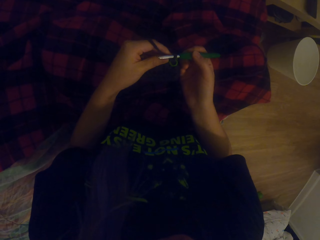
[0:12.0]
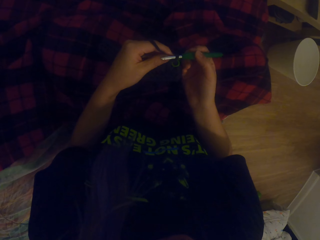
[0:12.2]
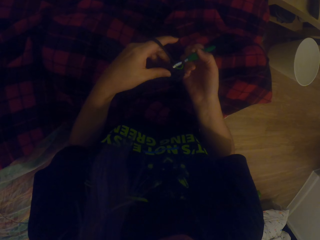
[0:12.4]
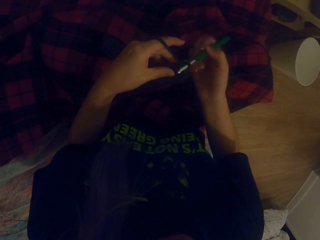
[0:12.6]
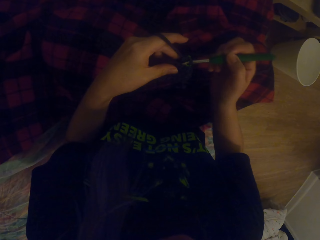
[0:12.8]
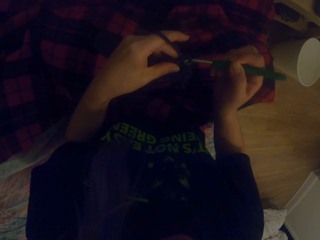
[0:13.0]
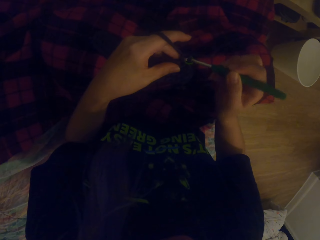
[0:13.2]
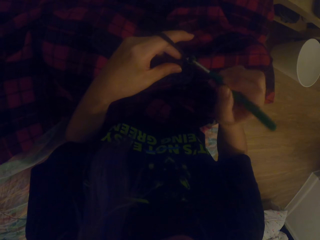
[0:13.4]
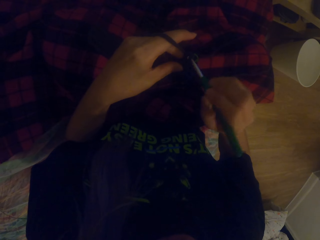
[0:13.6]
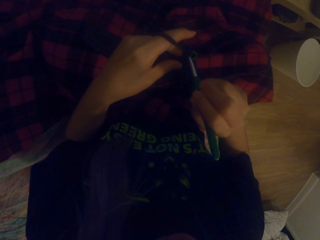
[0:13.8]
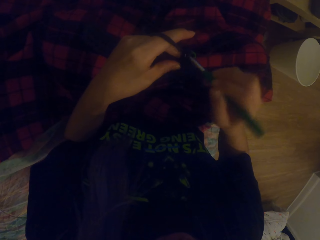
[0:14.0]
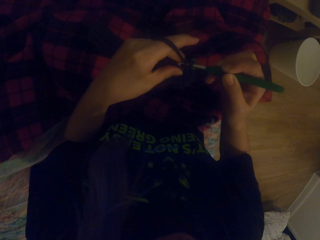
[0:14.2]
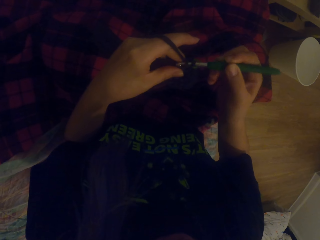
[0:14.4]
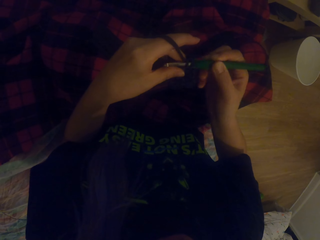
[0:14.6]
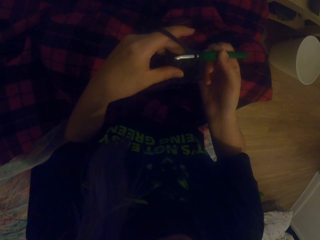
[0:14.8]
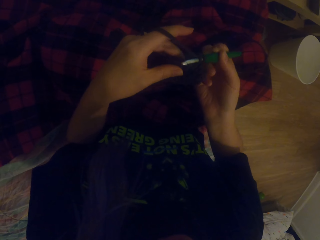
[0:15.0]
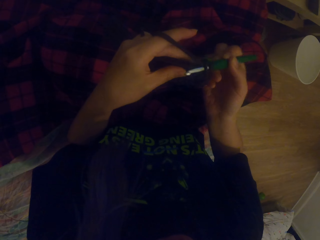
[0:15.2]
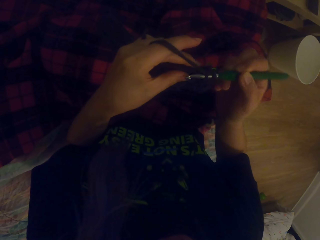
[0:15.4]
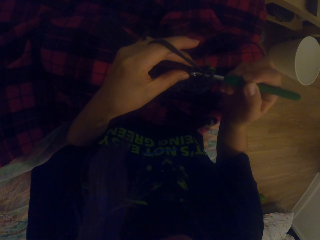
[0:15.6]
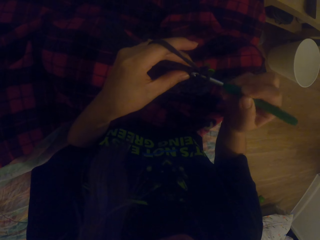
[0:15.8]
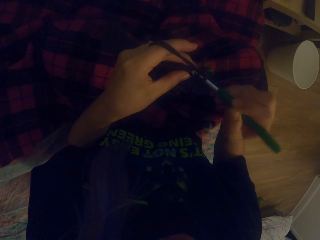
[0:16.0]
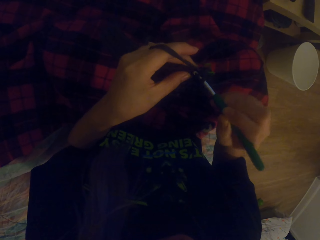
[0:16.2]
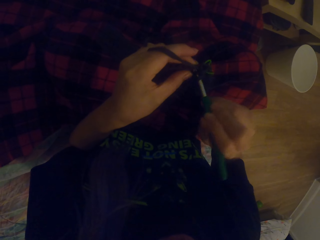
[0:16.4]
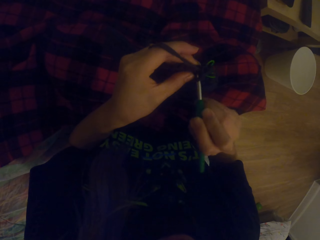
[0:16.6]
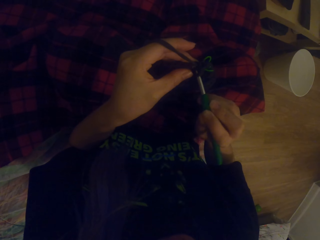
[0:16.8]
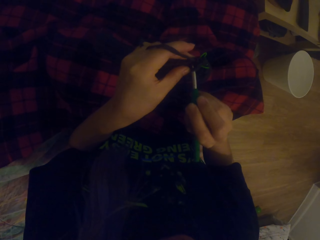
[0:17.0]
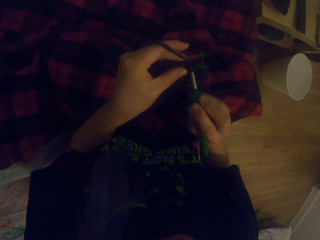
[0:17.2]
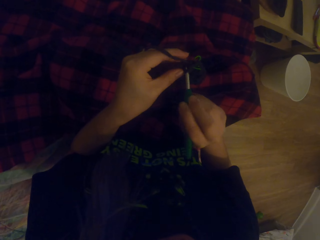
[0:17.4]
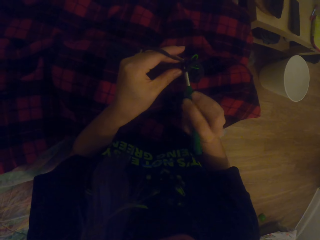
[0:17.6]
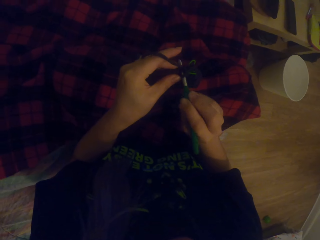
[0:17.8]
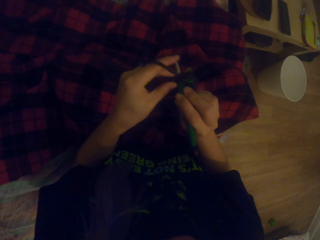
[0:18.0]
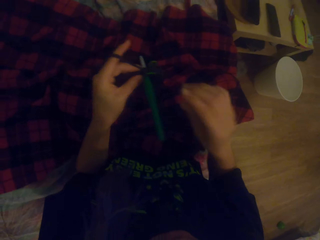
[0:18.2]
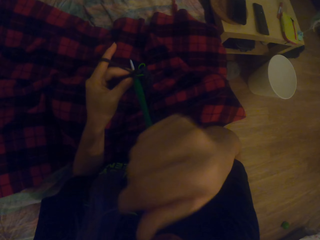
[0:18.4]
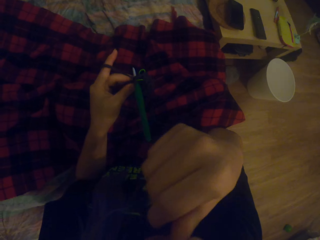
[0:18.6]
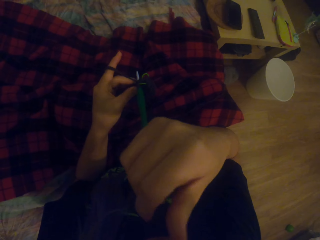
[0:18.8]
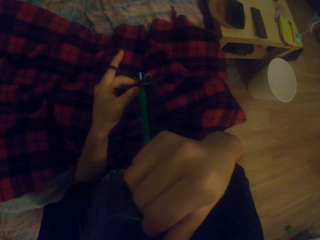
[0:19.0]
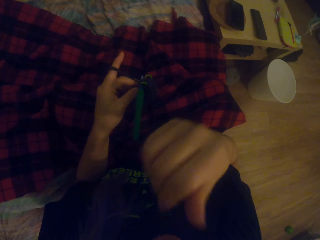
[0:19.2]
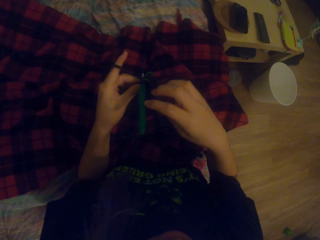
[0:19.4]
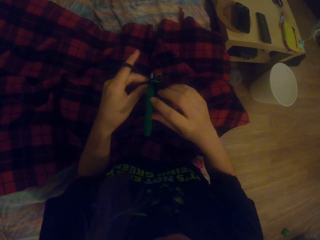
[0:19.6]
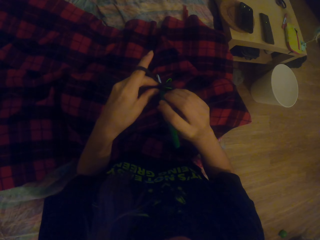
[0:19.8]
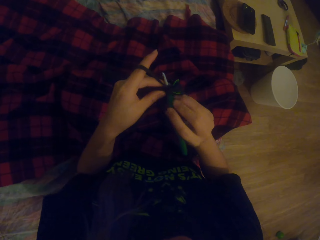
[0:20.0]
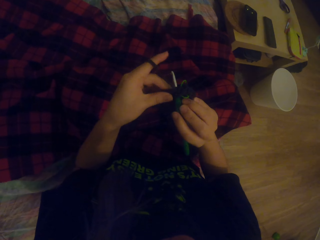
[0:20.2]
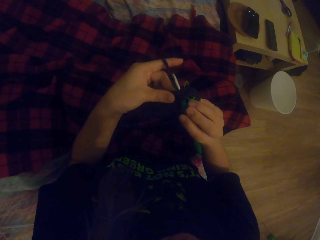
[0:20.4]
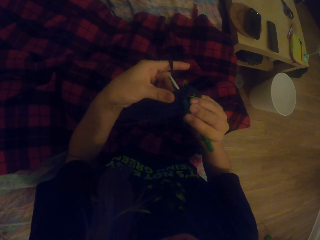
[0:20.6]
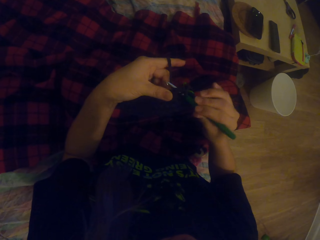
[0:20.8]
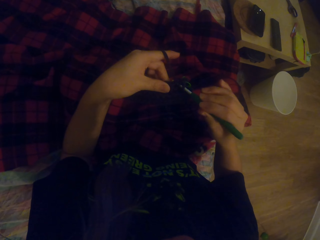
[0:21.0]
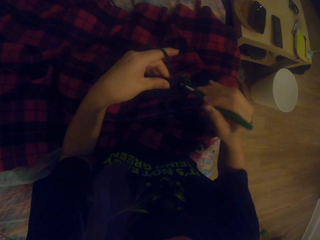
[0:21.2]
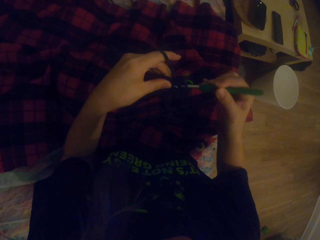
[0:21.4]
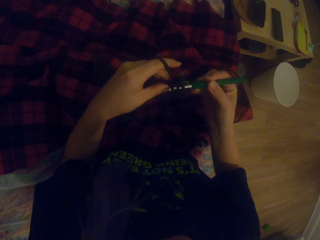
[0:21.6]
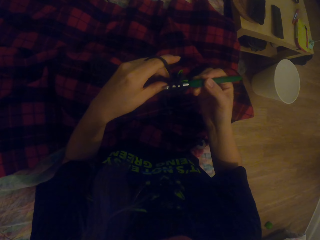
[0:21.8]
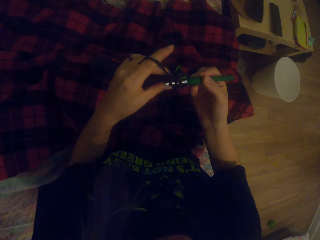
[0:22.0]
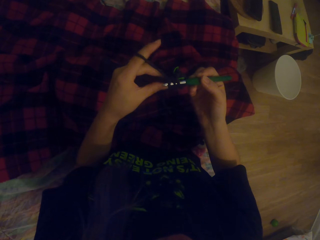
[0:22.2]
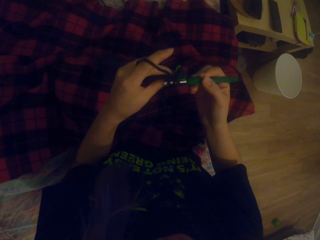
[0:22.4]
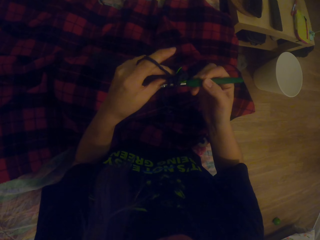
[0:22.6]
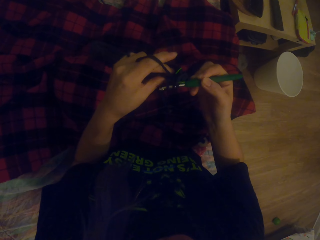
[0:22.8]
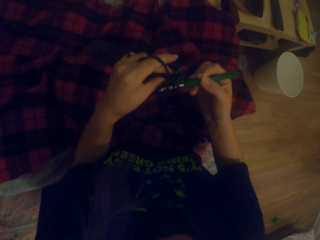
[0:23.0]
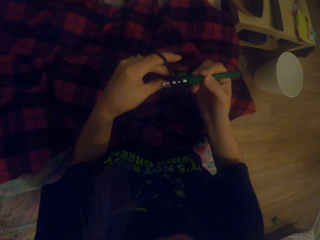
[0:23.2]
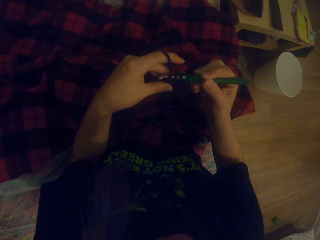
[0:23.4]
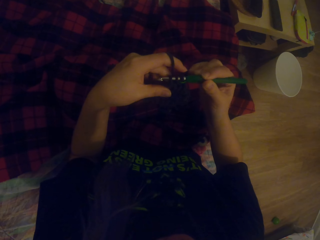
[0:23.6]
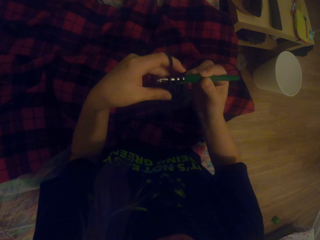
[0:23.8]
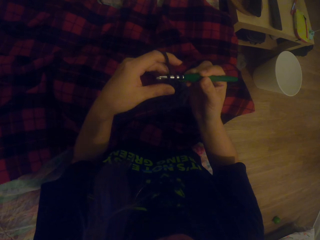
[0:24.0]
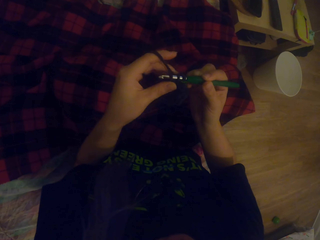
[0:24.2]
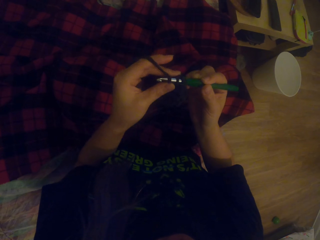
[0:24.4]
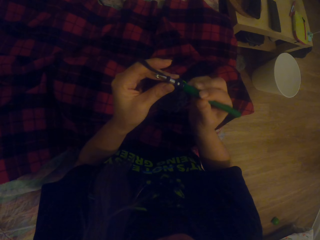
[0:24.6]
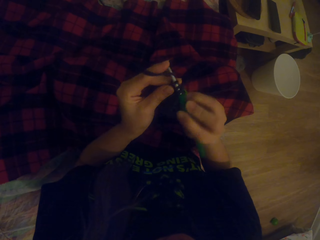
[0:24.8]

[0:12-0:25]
The camera wearer sews. They scratch their face. They sew.

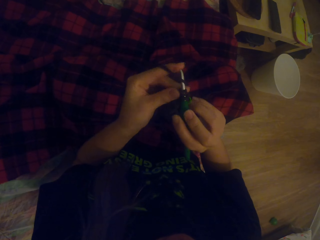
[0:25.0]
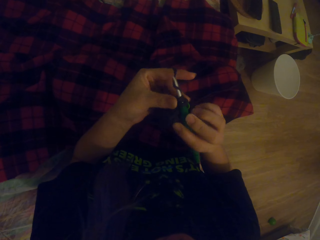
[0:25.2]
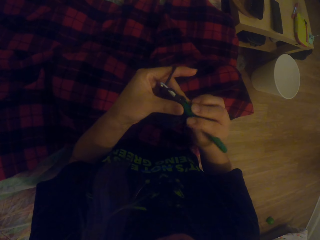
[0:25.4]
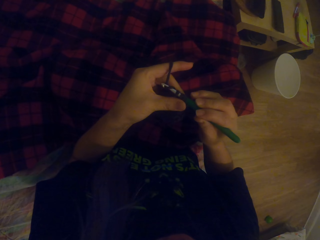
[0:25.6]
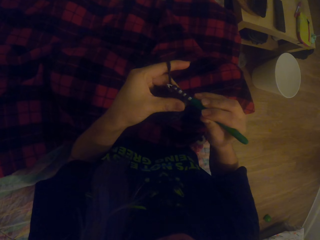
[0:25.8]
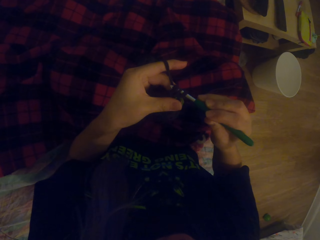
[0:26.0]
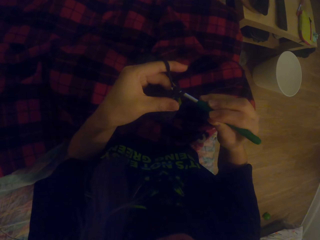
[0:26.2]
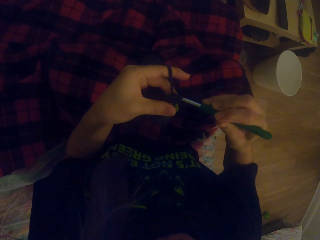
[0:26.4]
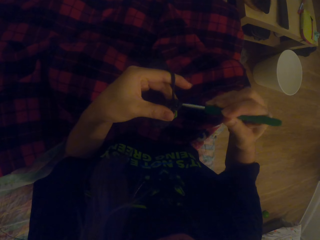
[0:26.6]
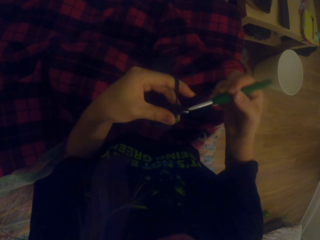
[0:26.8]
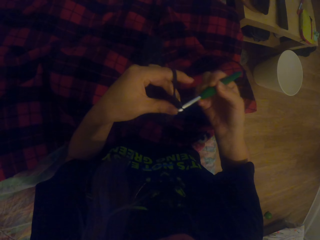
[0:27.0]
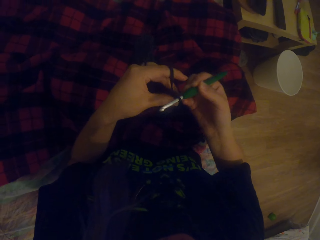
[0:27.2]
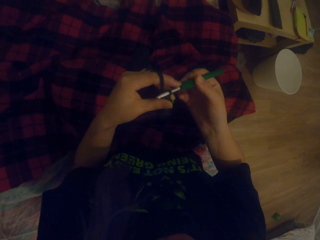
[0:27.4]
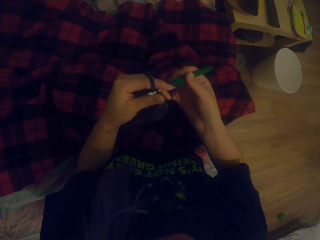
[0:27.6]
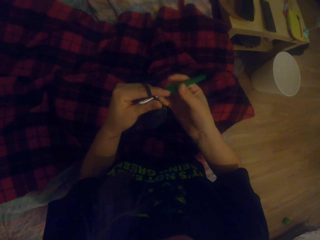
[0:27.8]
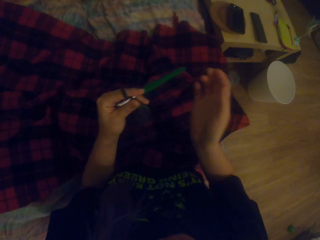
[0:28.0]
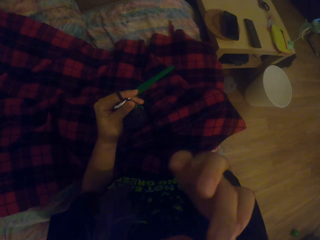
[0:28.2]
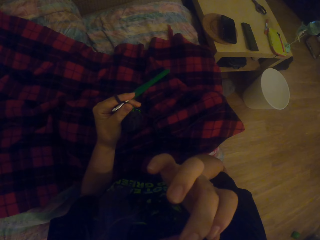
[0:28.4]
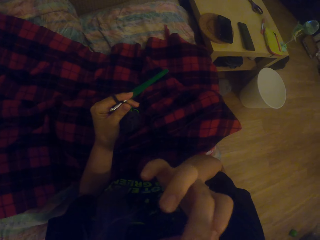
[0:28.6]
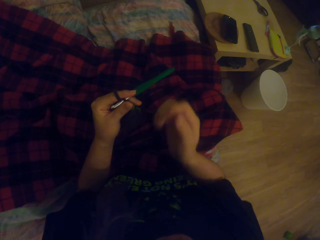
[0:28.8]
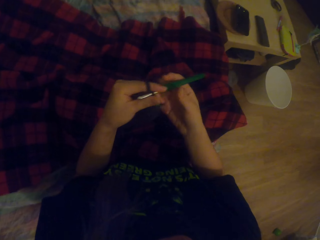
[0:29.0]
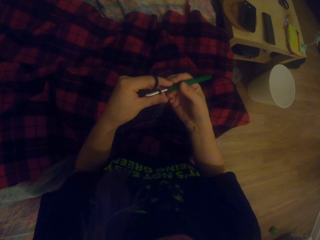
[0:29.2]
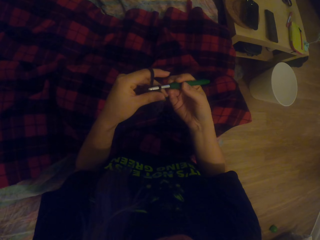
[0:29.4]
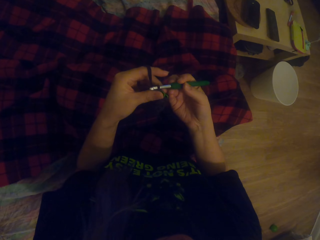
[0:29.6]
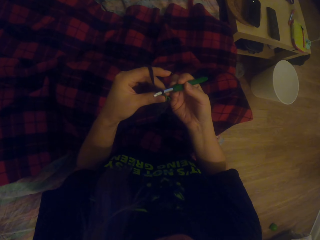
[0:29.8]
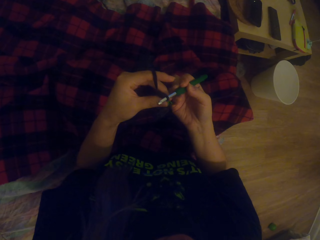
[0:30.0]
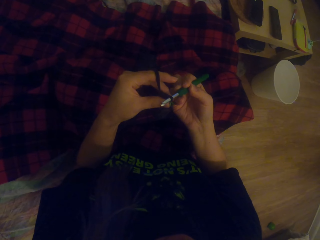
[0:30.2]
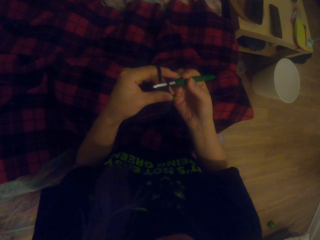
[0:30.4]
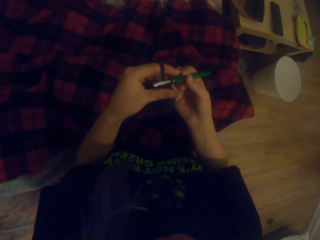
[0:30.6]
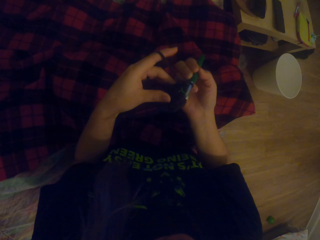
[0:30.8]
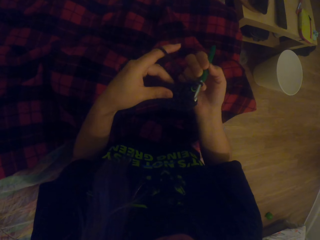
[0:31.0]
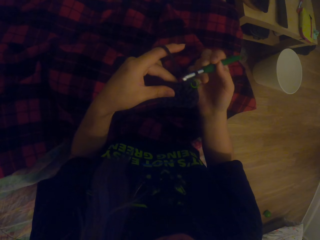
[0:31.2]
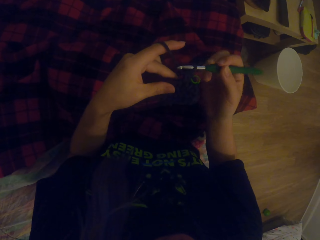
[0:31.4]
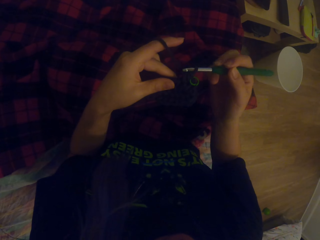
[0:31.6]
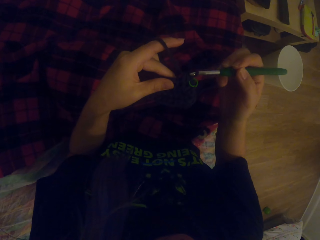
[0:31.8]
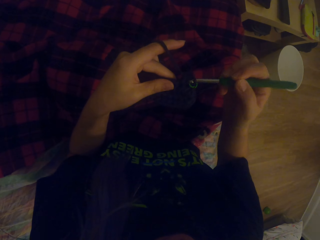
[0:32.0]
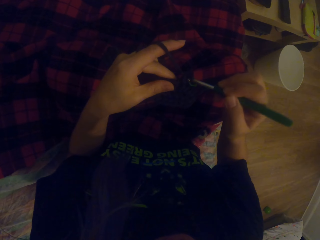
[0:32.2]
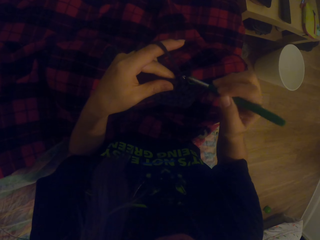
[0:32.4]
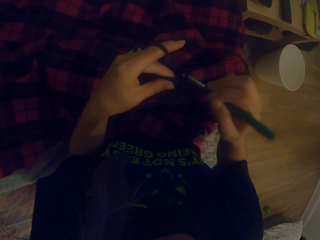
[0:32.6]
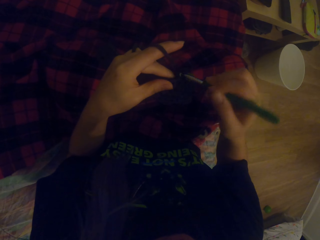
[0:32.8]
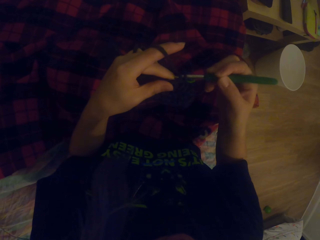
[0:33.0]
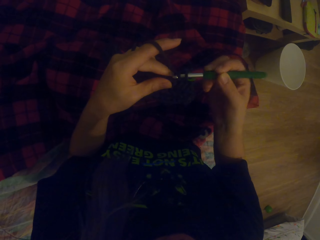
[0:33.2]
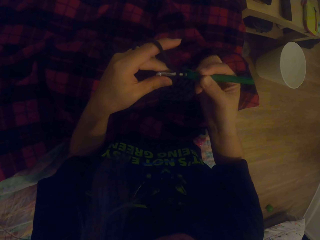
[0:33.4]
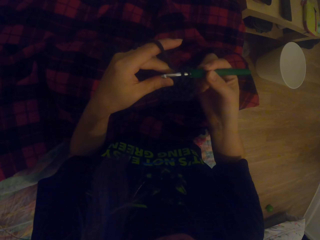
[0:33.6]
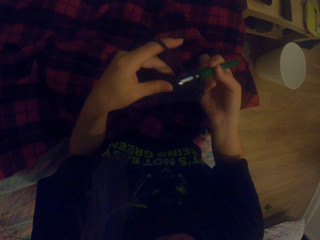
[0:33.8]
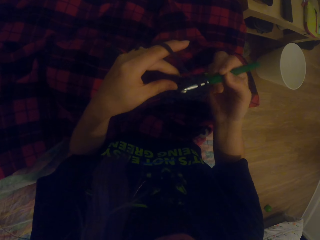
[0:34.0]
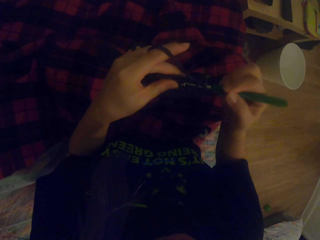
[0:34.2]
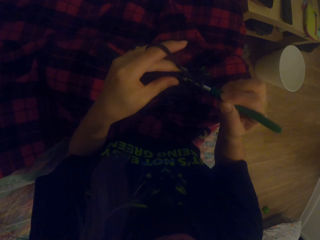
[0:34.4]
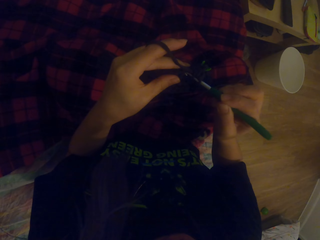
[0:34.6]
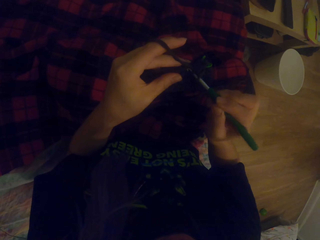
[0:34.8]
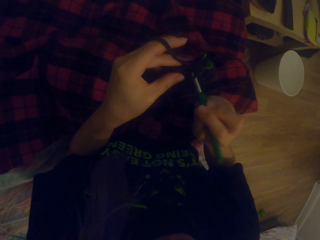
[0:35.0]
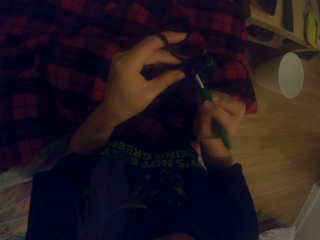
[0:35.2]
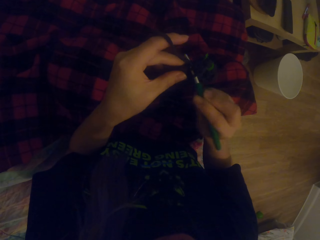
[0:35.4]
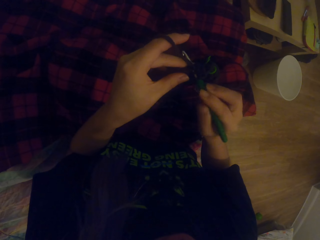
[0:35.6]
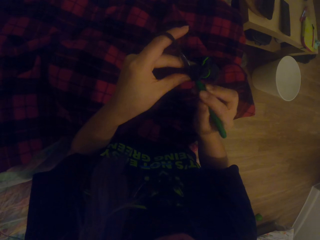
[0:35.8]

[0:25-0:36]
The camera wearer scratches their face. They sew.
